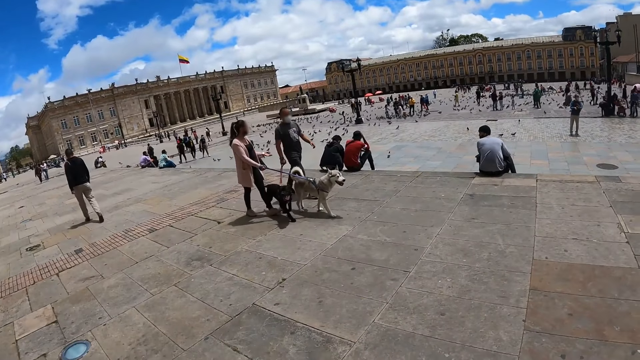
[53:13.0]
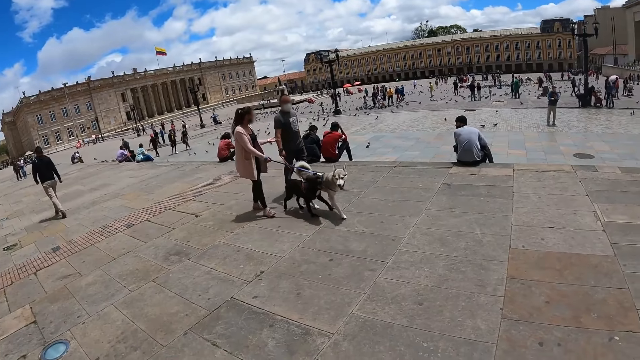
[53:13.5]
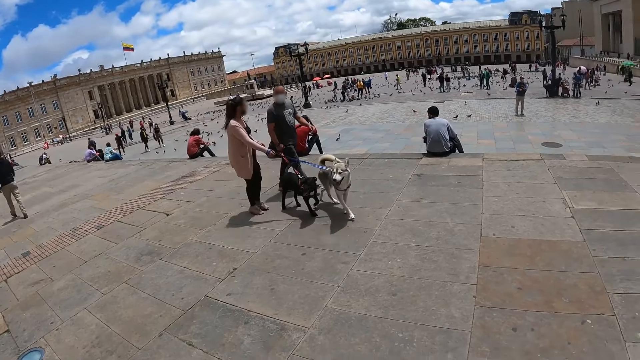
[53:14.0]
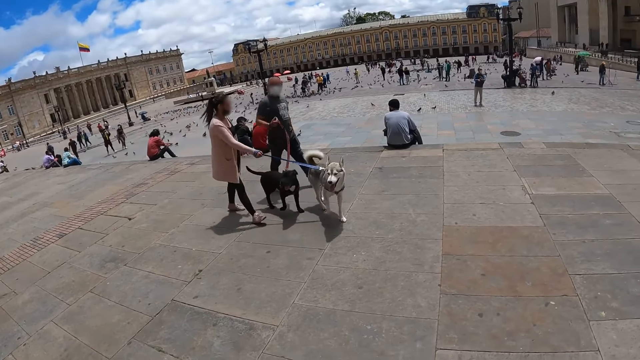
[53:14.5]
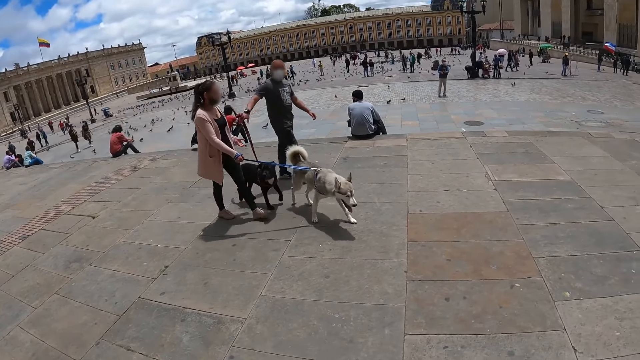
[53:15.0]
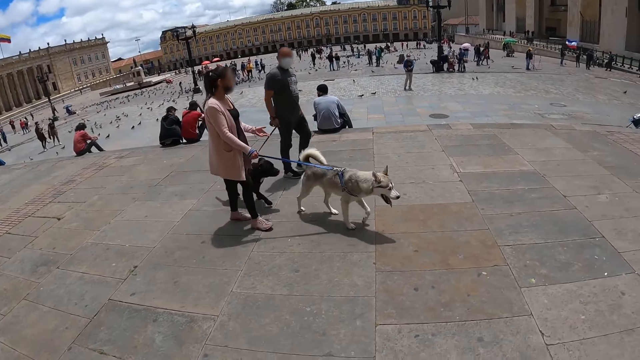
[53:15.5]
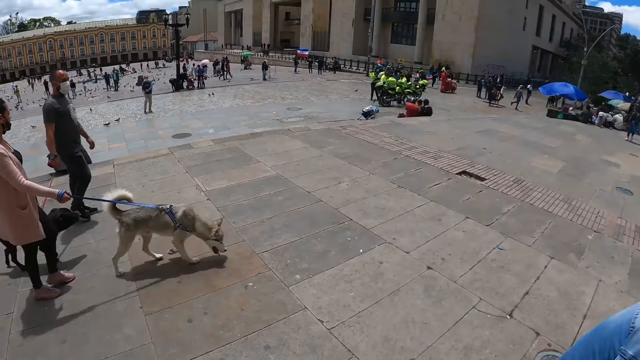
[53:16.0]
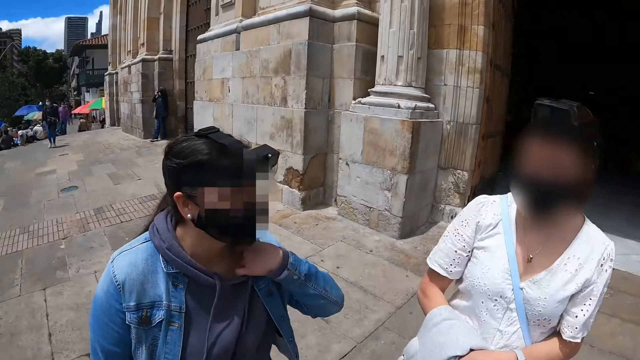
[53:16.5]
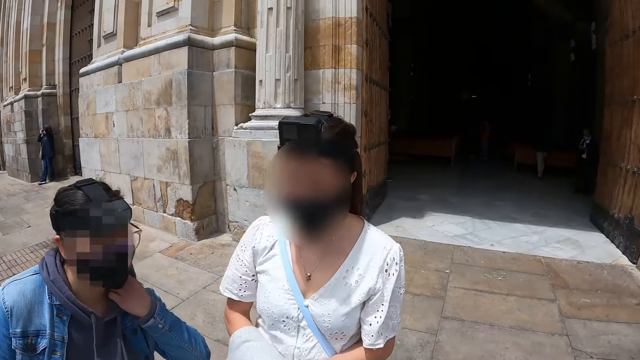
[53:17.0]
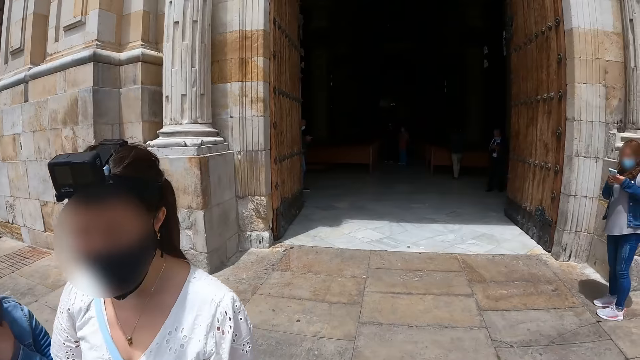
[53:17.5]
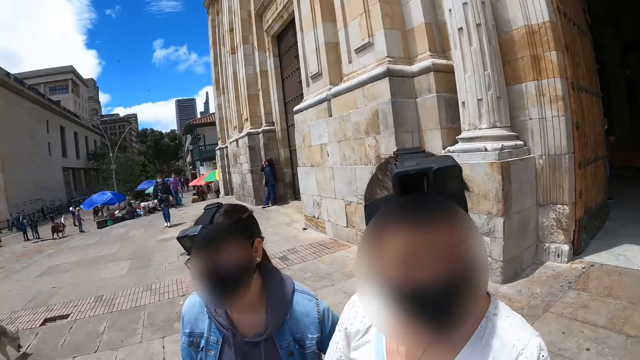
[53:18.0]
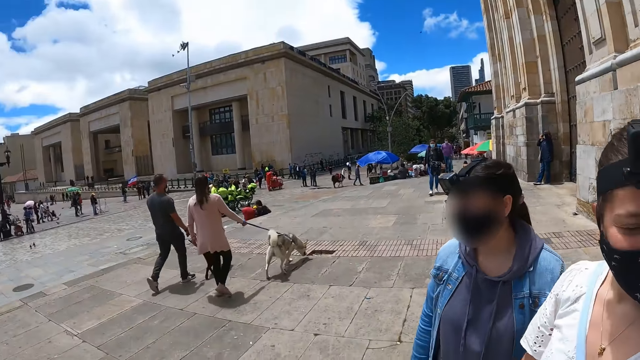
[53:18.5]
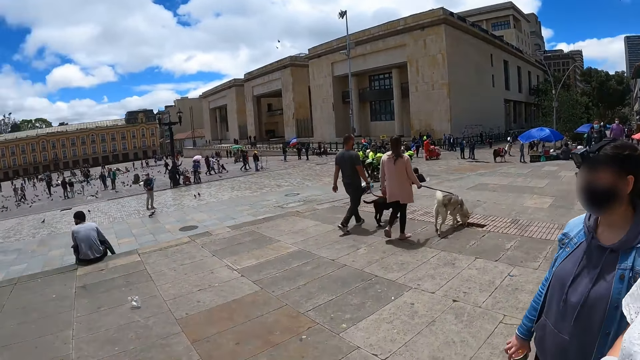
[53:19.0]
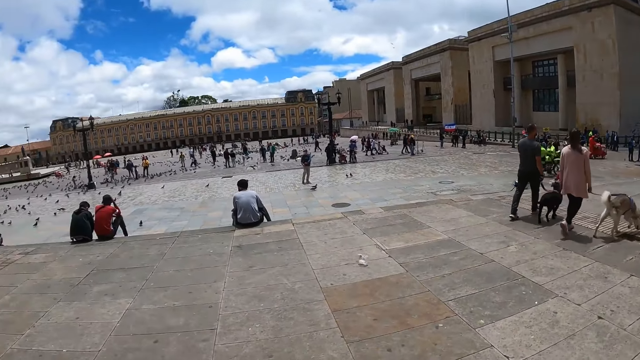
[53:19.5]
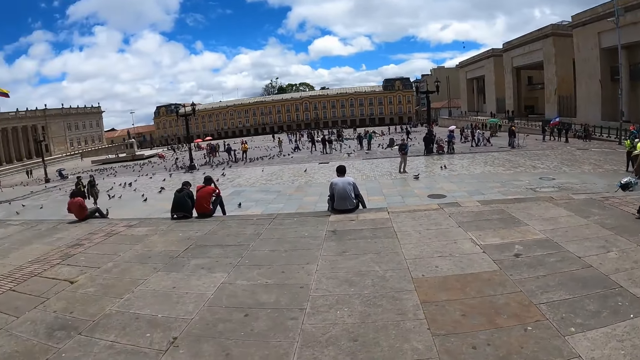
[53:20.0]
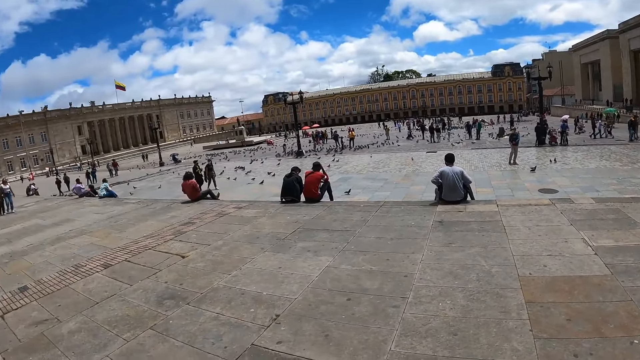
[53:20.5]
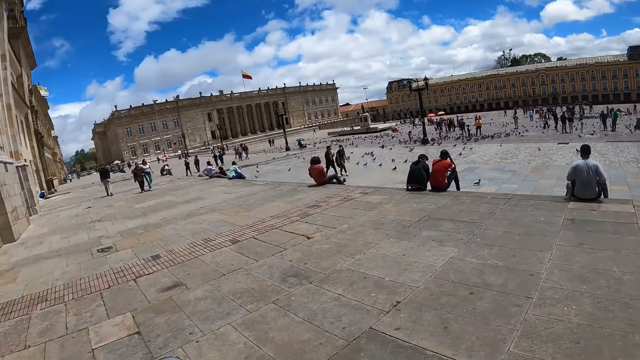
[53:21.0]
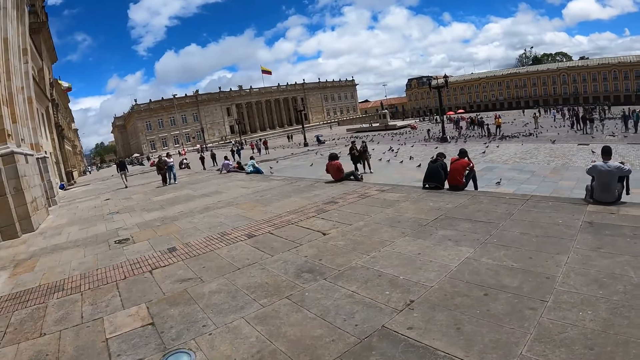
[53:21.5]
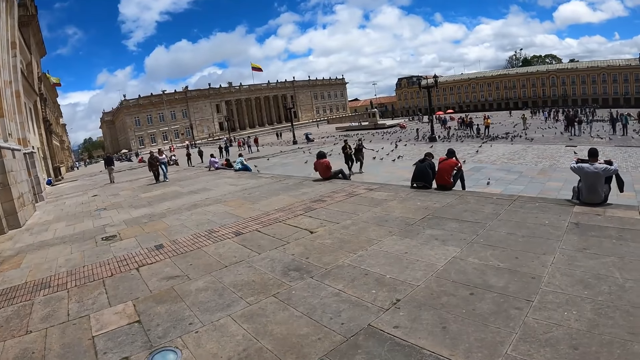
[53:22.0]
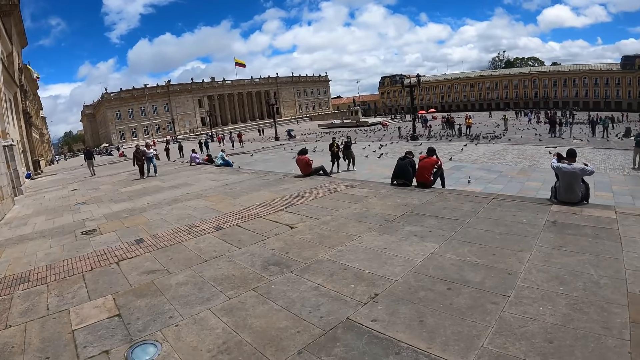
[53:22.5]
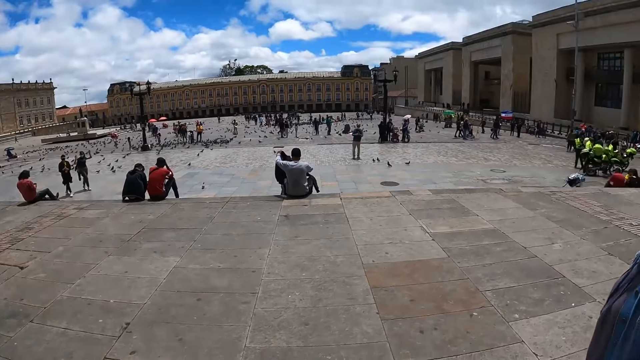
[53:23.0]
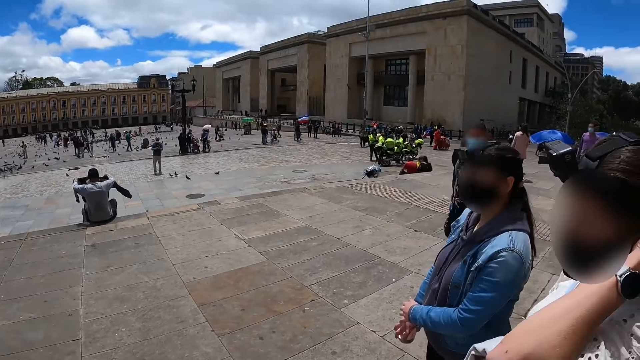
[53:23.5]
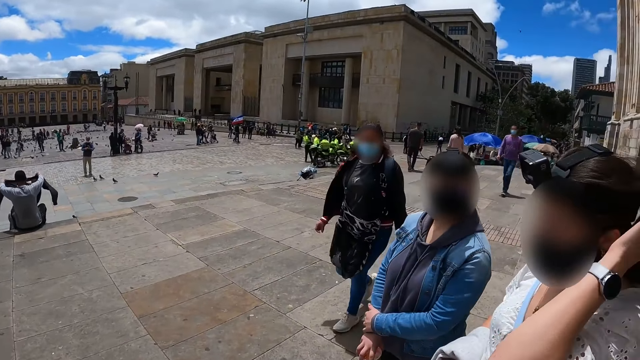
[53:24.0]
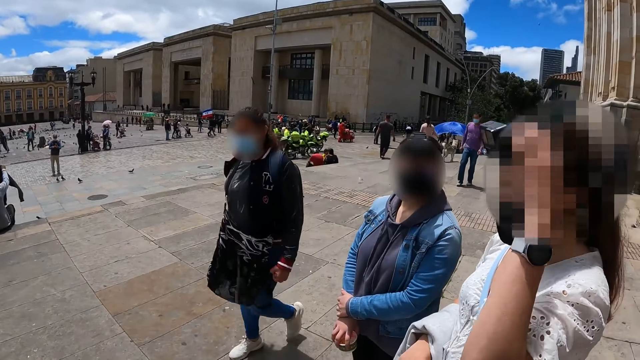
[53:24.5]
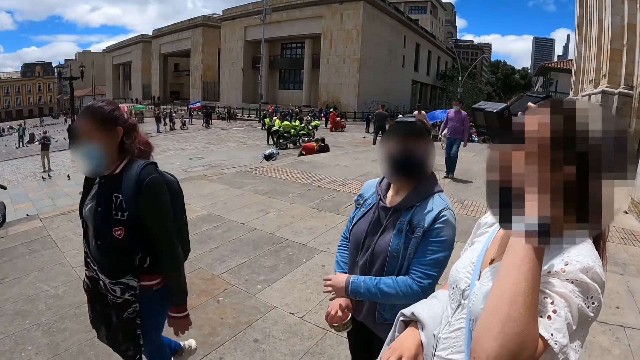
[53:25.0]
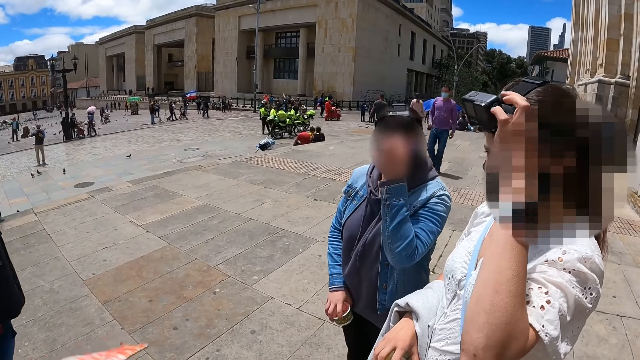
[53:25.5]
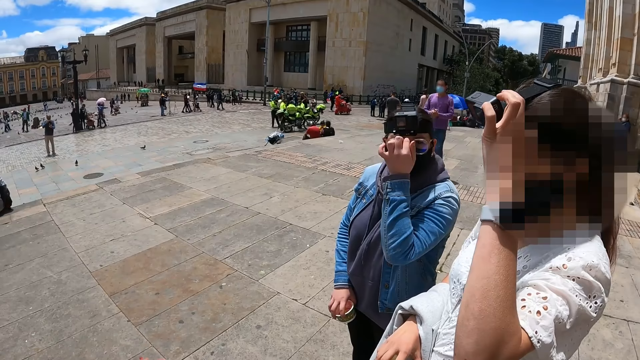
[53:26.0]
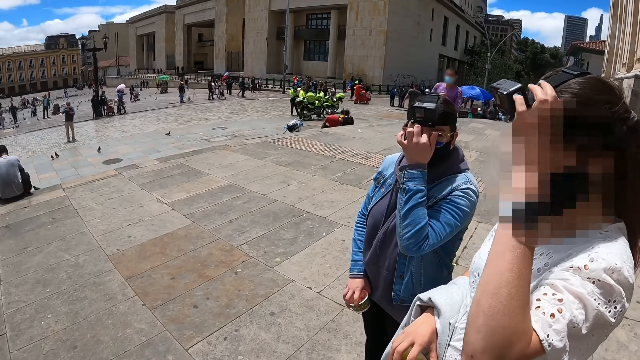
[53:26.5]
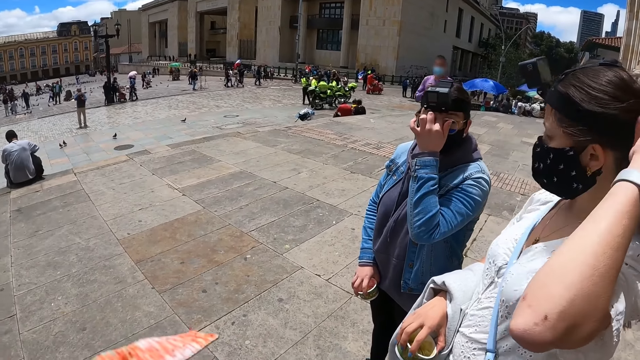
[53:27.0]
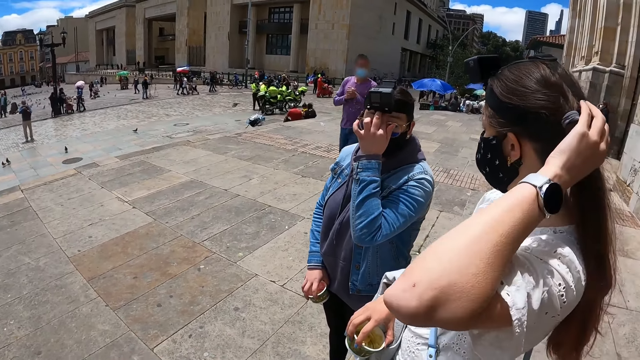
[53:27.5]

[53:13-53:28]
The camera wearer talks to a person and another person. They look around. They talk to the person and the other person.

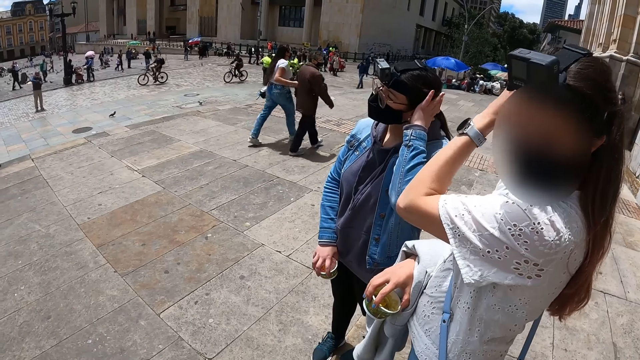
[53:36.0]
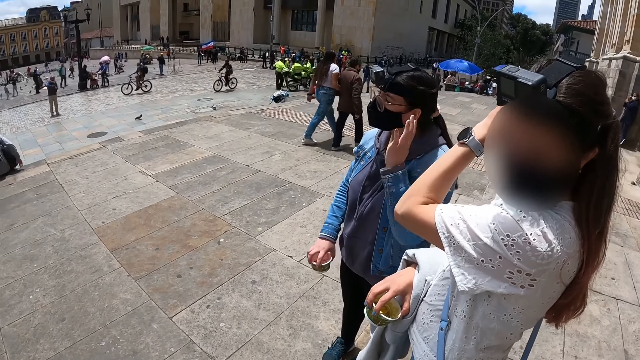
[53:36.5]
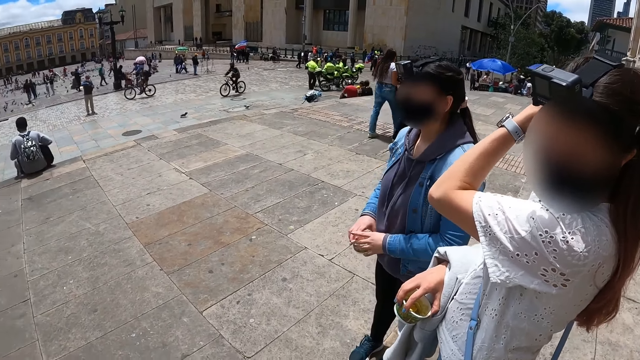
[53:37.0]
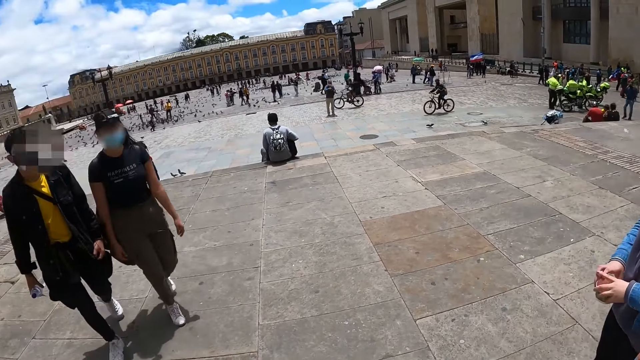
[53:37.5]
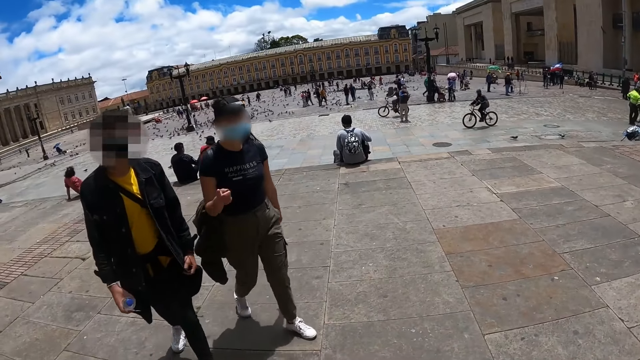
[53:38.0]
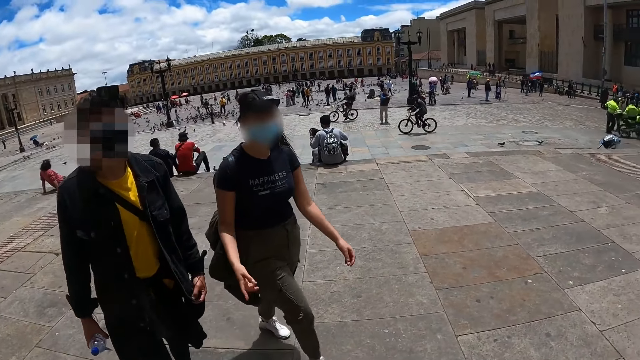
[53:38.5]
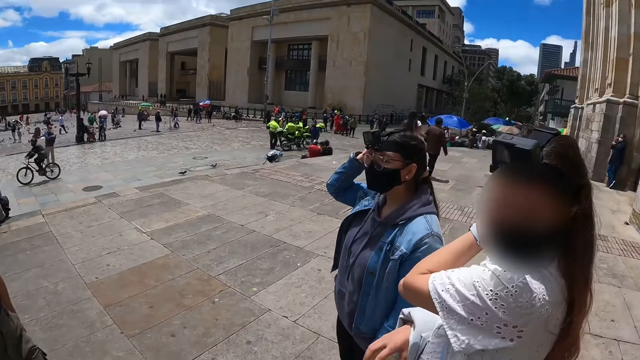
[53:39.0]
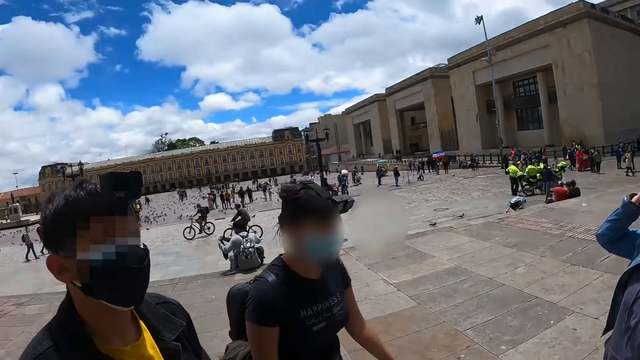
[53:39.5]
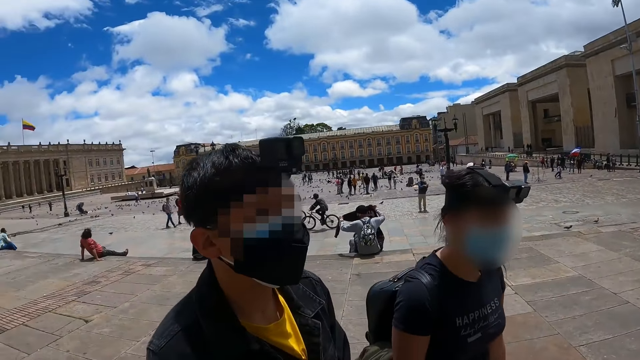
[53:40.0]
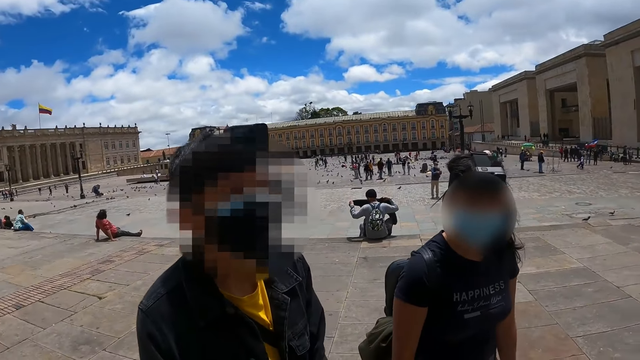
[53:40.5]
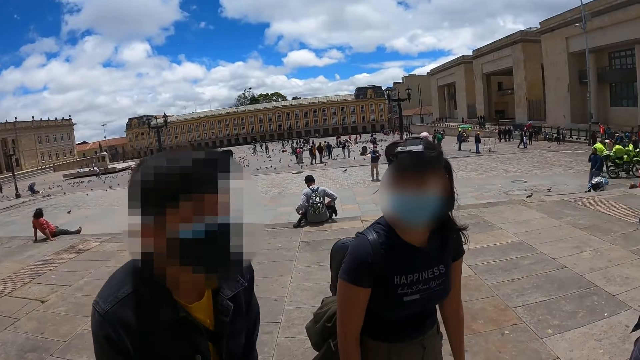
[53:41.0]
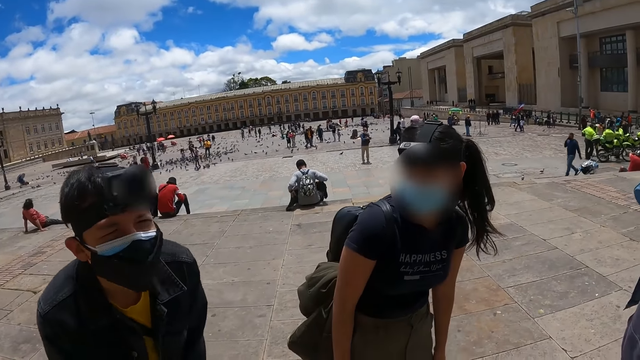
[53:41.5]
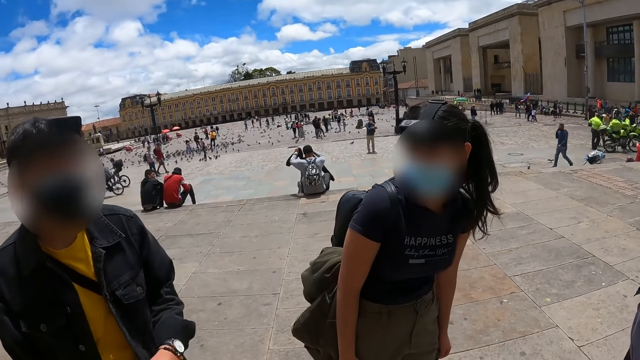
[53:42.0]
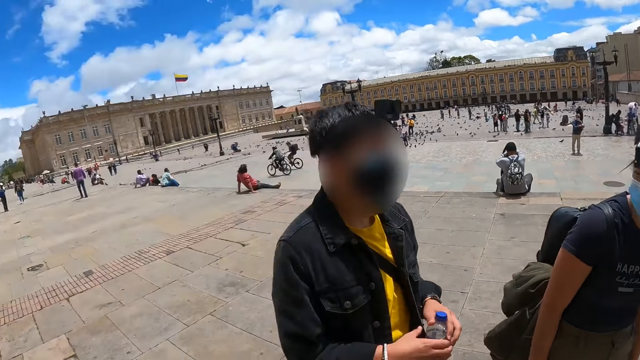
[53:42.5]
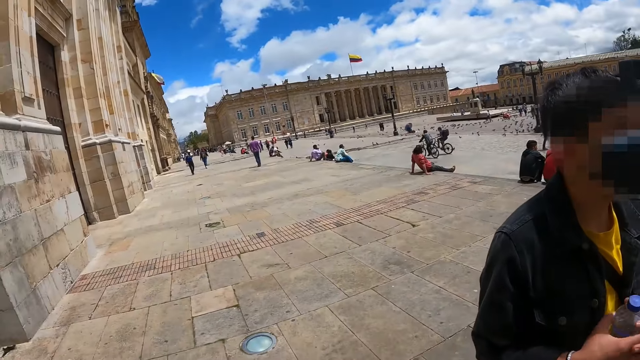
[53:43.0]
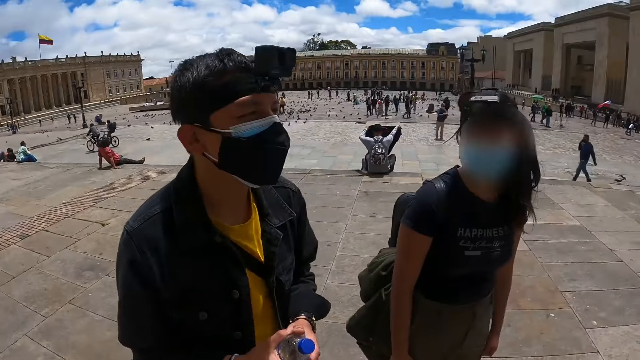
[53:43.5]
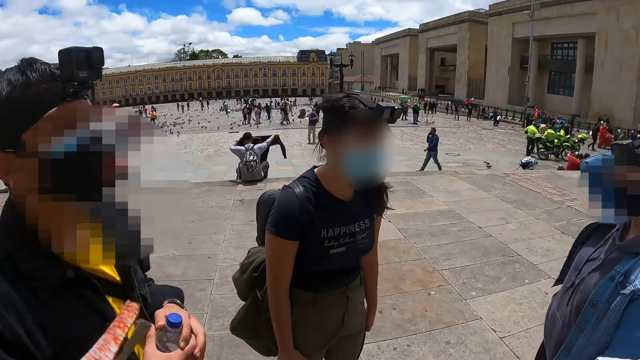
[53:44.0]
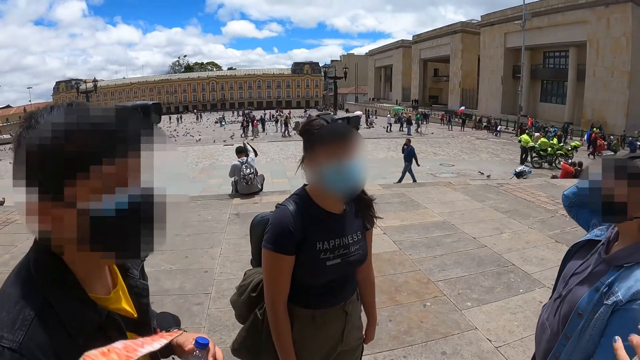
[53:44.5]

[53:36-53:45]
The camera wearer talks to a person and another person. They look around. They talk to a third person, the first person and the other person.
